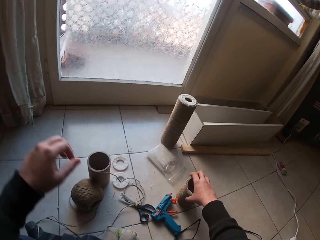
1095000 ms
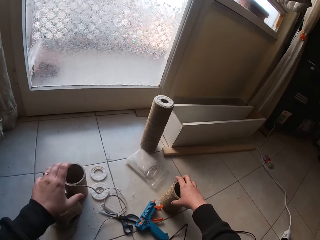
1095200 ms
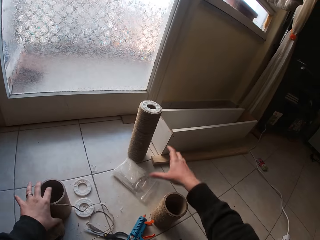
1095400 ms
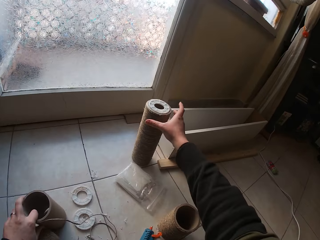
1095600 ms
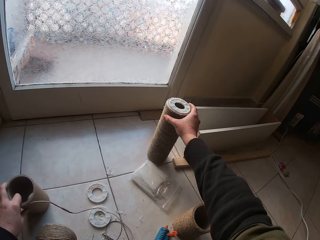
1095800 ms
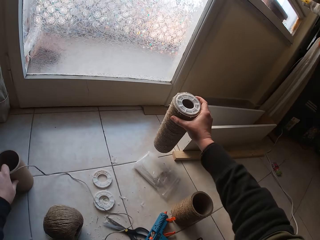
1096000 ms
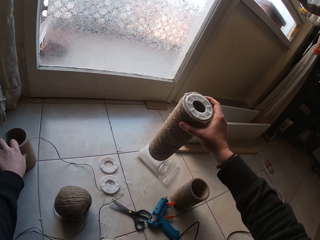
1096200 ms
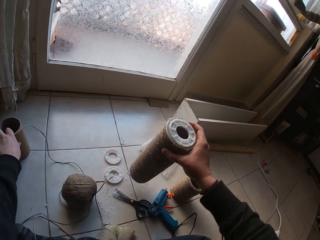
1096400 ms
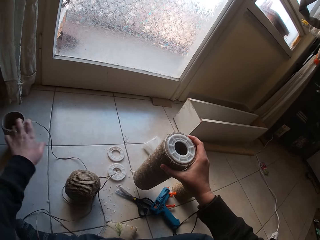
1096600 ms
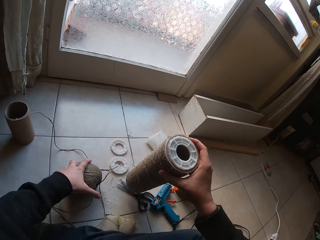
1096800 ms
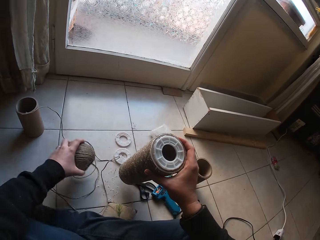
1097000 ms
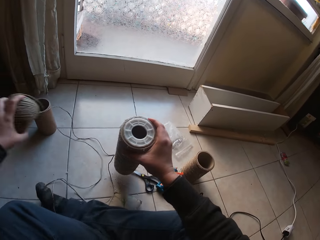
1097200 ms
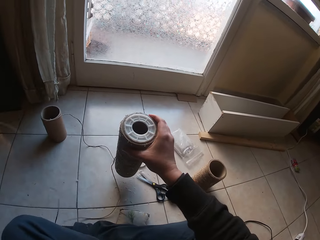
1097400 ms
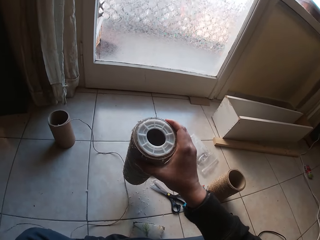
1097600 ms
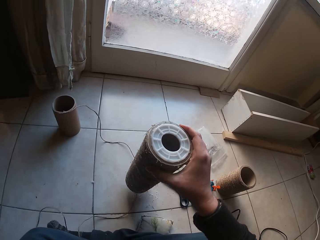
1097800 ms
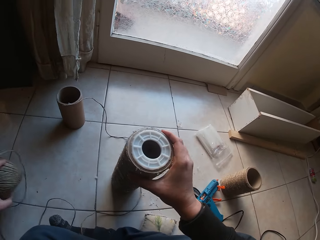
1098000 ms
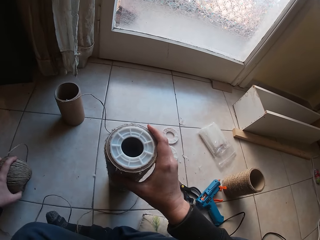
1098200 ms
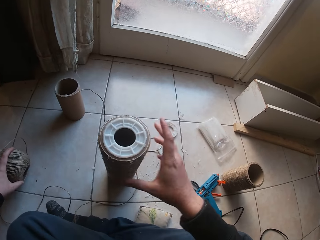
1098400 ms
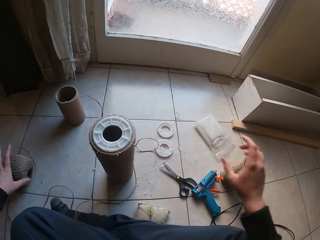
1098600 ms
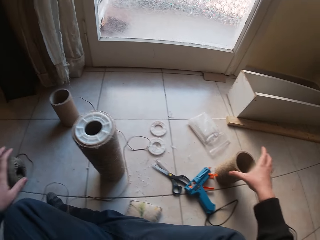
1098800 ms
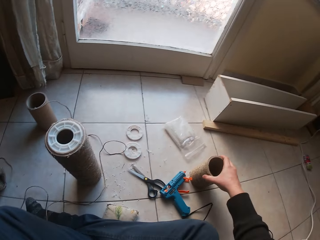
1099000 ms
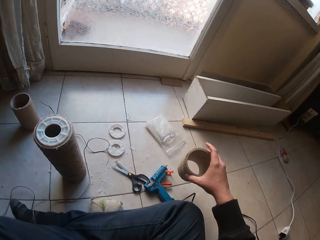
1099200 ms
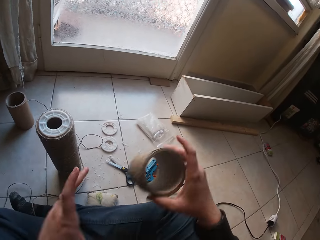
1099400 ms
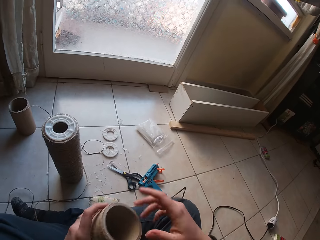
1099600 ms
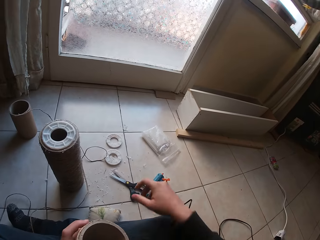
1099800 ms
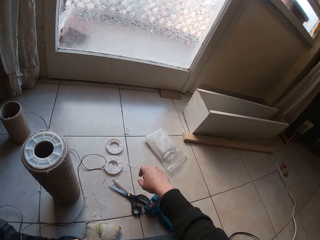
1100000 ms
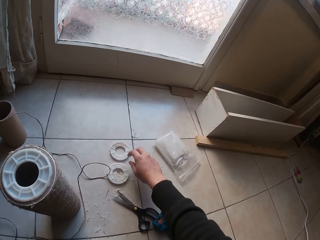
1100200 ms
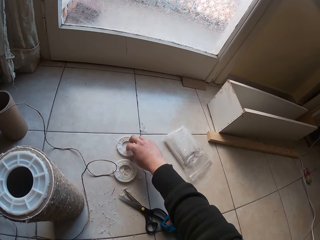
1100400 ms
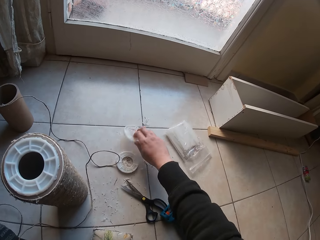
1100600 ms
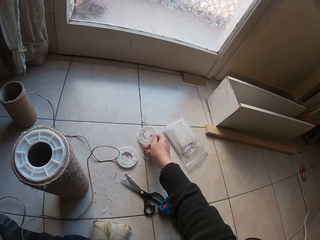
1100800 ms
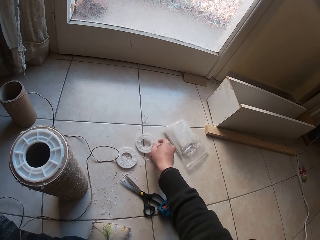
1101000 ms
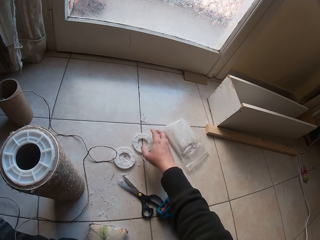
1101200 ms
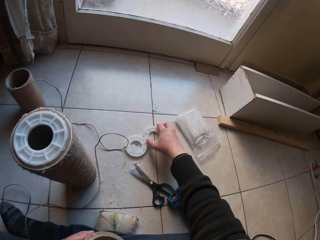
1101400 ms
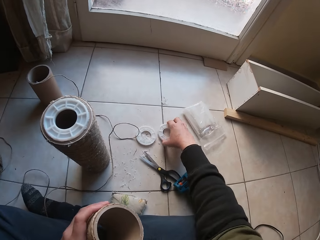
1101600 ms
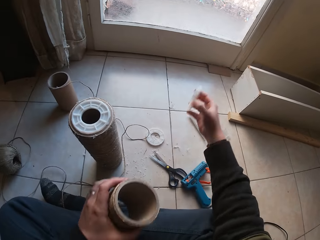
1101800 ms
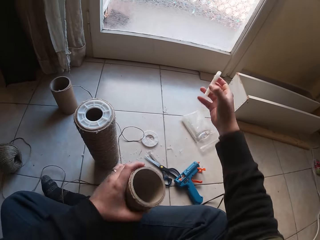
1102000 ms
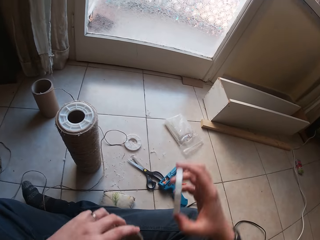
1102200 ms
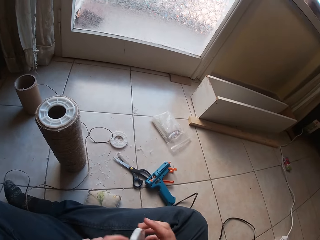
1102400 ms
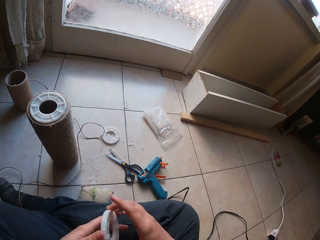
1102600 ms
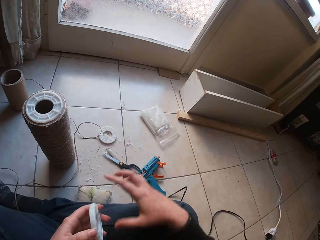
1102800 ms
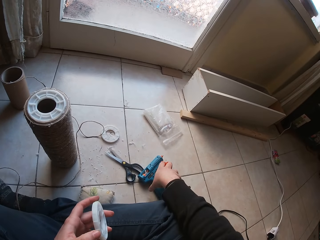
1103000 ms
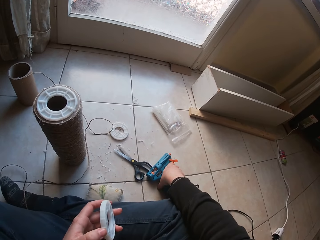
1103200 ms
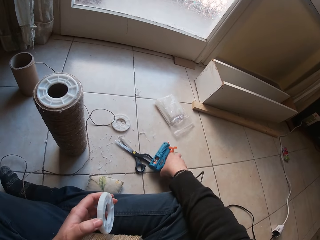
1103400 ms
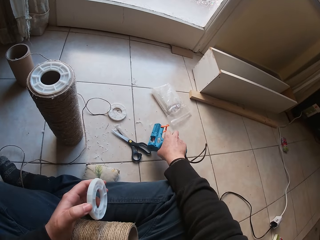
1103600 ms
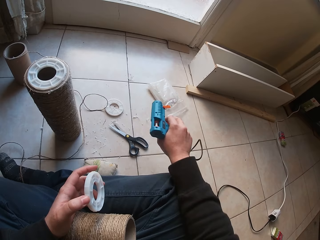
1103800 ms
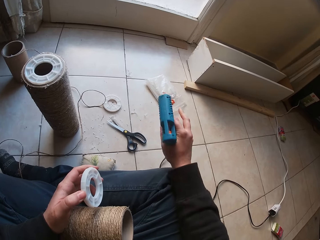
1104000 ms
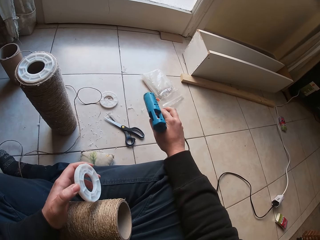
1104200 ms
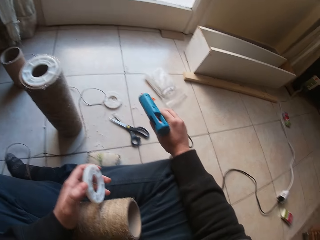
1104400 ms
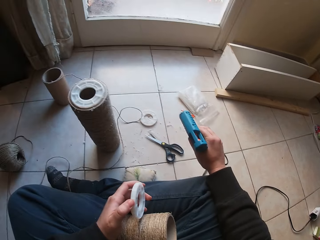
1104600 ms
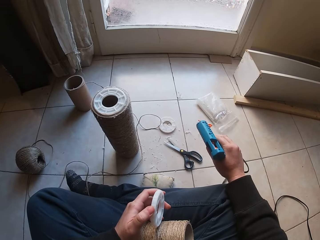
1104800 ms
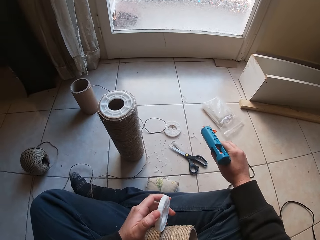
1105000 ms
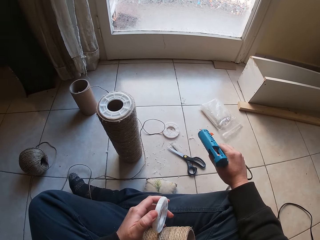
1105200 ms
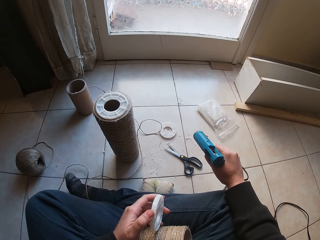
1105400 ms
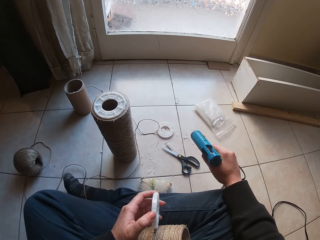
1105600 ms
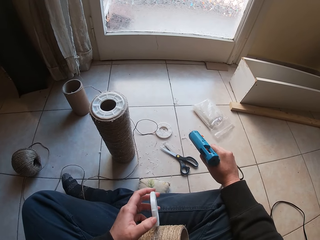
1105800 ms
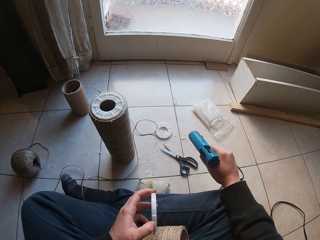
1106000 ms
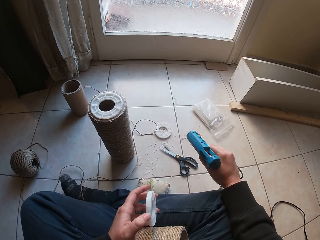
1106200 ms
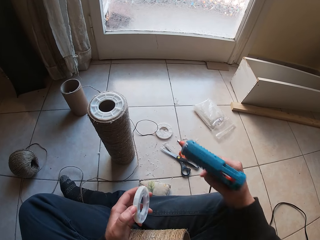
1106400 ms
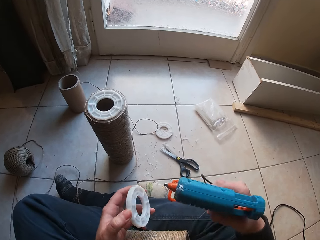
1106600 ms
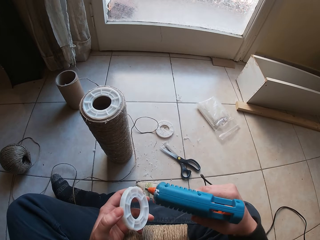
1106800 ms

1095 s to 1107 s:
The camera wearer moves a cardboard tube on the floor with his left hand. He picks the cardboard tube from the floor with his right hand. He picks a twine from the floor with his left hand. He moves the rope ball. He places the twine on the floor with his left hand. He places the cardboard tube on the floor with his right hand. He picks the cardboard tube from the floor with his right hand. He throws the cardboard tube from his right hand to his left hand. He flips a bottom seal on the floor with his right hand. He picks the bottom seal from the floor with his right hand. He holds the bottom seal in his left hand. He picks a glue gun from the floor with his right hand.

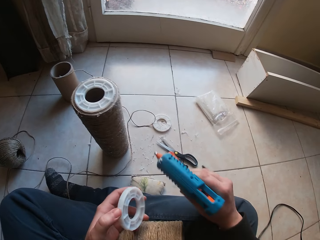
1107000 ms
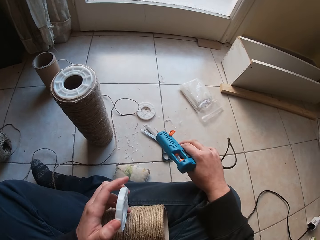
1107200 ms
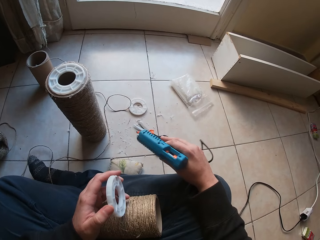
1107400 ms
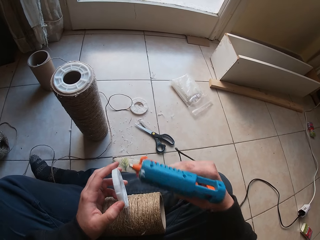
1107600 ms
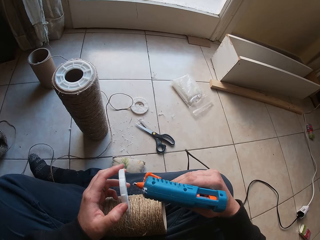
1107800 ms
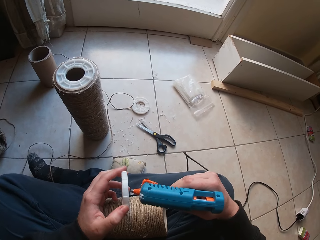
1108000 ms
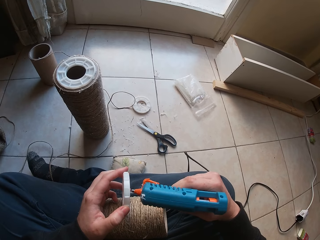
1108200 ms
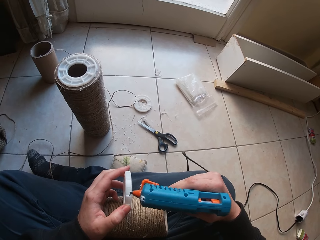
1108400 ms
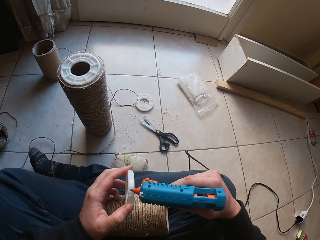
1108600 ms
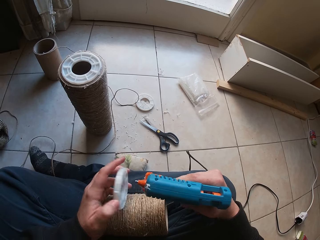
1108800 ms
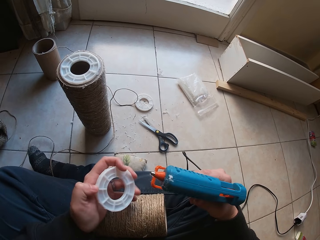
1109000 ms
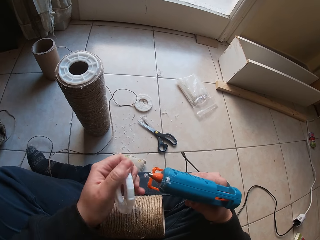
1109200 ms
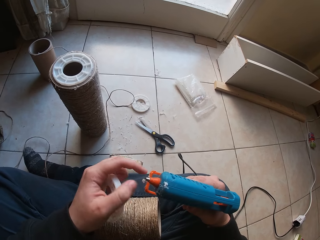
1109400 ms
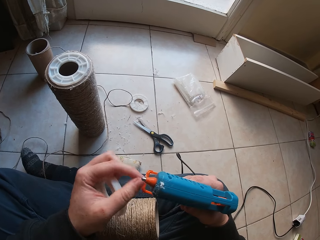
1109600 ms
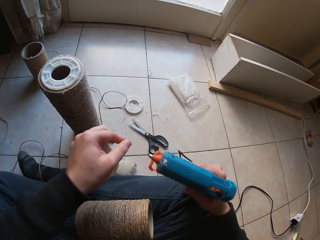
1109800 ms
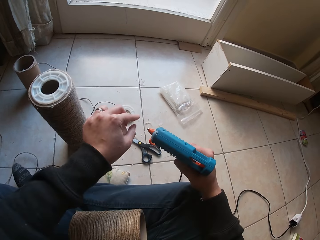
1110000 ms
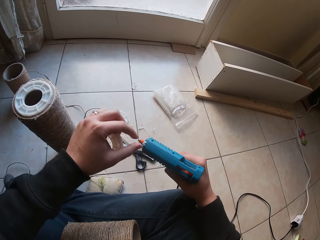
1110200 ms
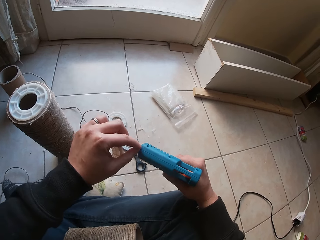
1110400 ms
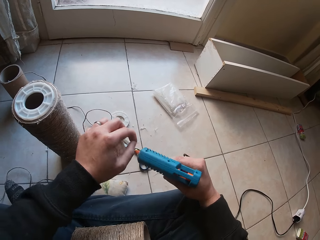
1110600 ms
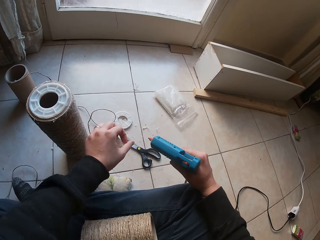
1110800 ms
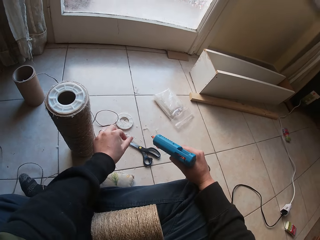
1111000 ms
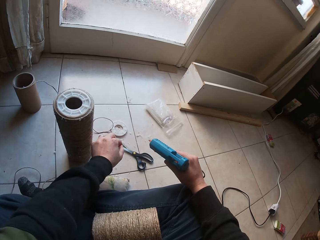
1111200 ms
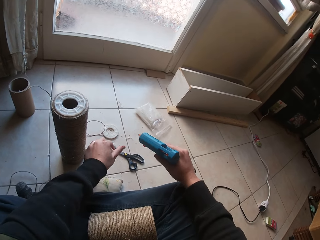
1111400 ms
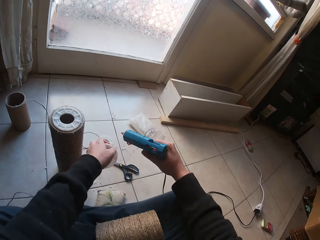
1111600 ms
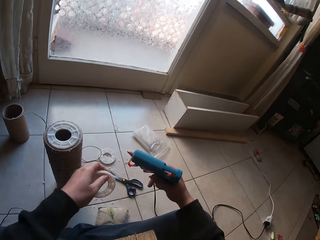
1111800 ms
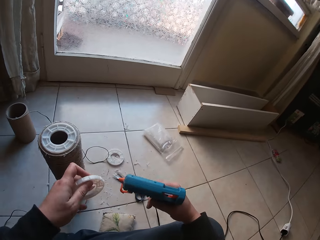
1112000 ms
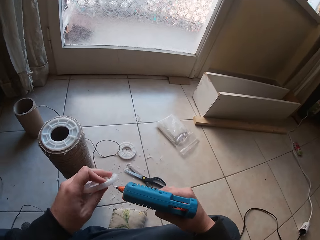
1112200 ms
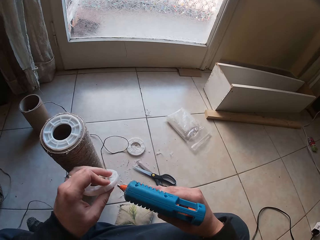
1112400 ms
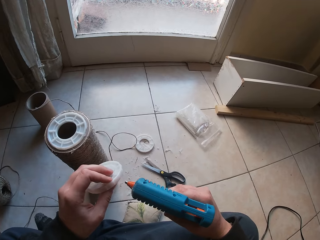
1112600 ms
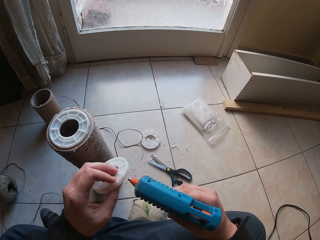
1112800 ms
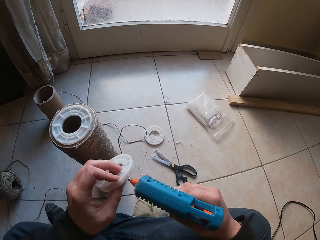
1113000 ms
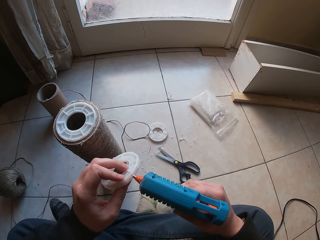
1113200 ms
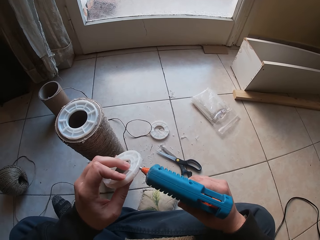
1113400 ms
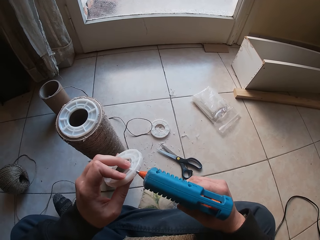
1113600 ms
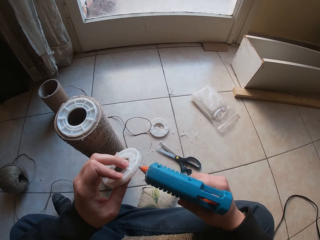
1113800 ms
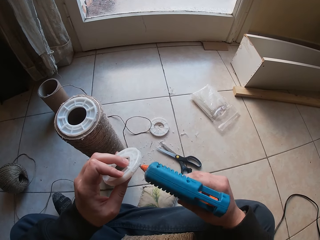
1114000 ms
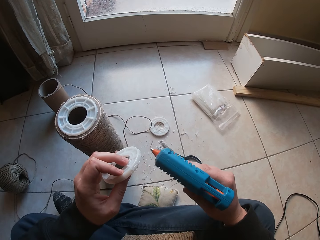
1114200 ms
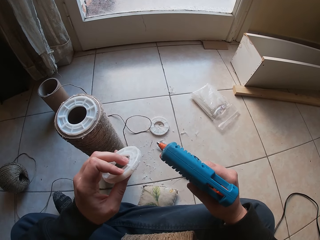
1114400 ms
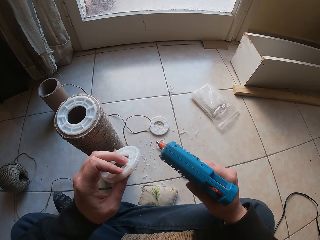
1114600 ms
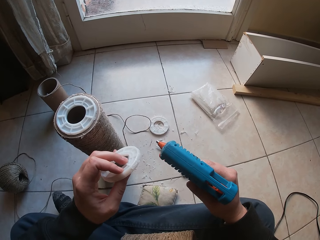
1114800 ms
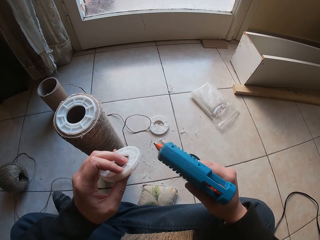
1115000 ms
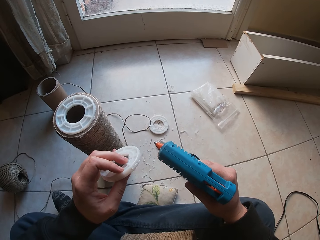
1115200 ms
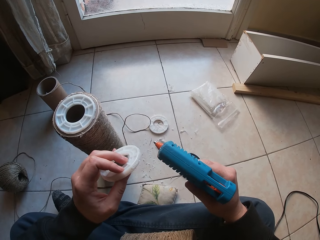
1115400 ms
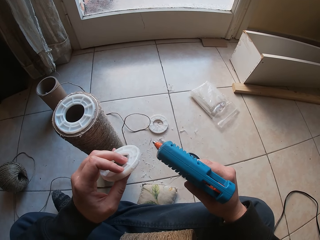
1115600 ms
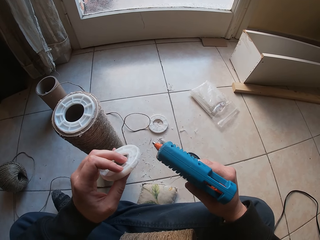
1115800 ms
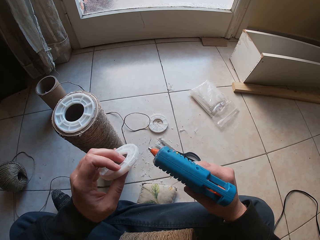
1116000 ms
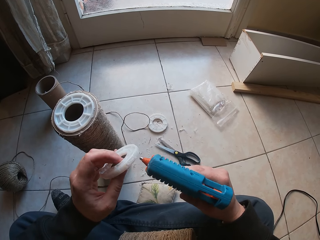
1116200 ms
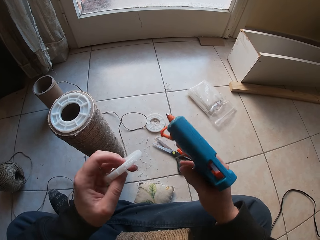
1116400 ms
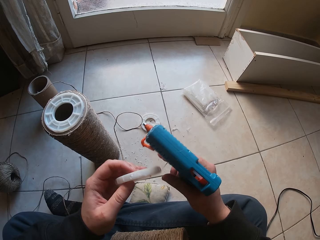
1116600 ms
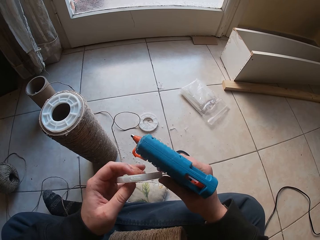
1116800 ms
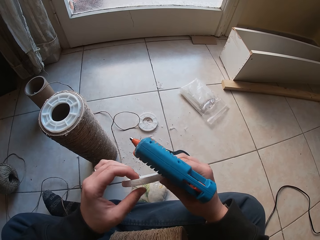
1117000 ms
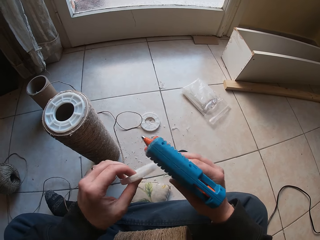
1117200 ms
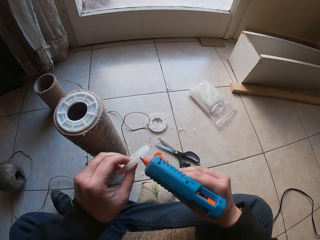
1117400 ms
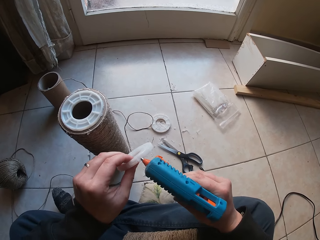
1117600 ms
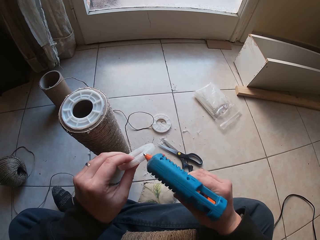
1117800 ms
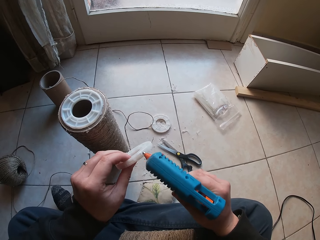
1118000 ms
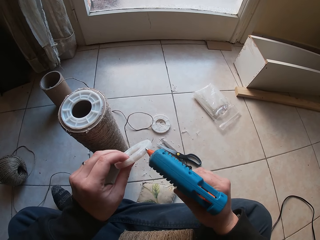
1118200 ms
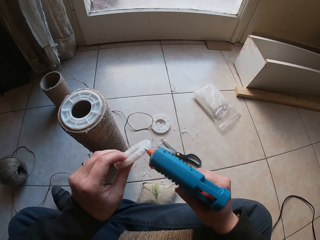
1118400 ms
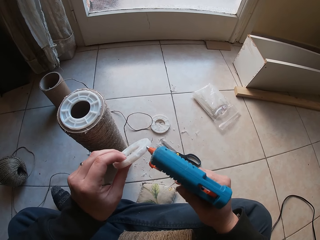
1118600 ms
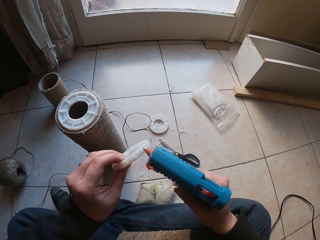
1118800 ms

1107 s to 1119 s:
The camera wearer applies glue on the bottom seal from the glue gun in his right hand. He cleans the mouth of the glue gun with his left hand. He applies glue on the bottom seal from the glue gun in his right hand. He adjusts the bottom seal with his hands. He applies glue on the bottom seal from the glue gun in his right hand.
